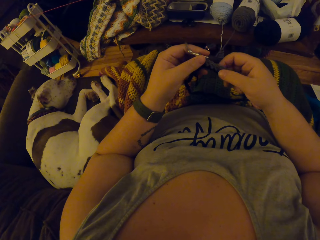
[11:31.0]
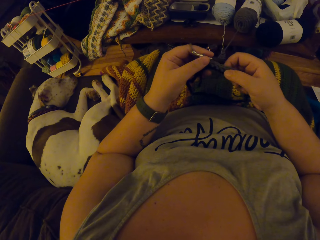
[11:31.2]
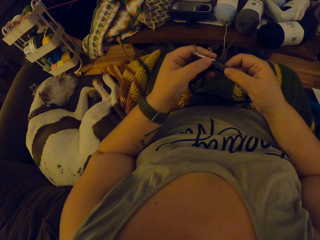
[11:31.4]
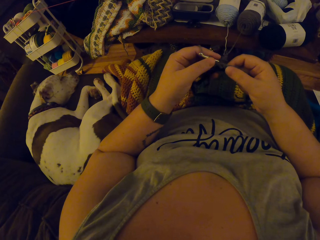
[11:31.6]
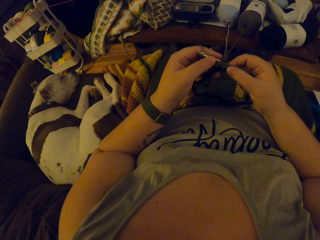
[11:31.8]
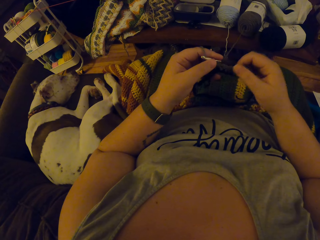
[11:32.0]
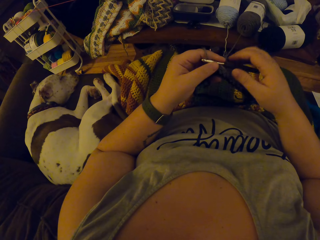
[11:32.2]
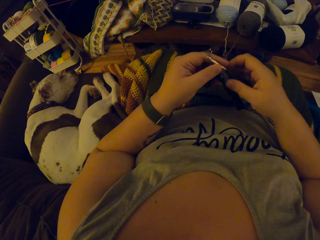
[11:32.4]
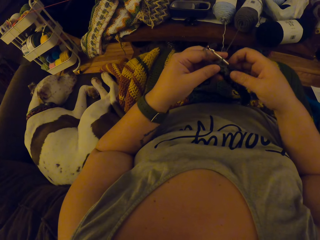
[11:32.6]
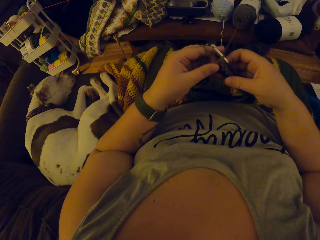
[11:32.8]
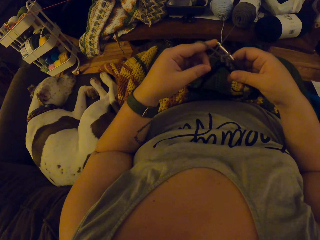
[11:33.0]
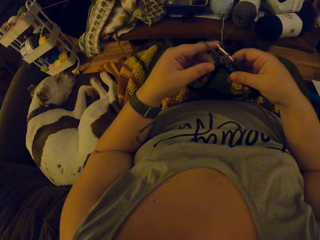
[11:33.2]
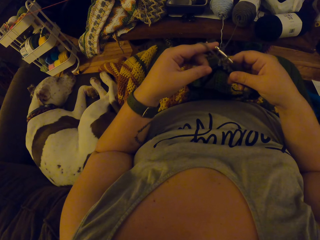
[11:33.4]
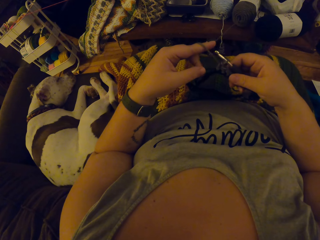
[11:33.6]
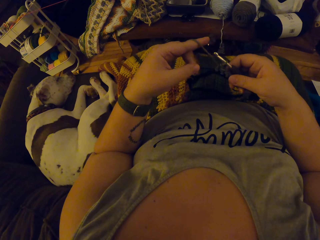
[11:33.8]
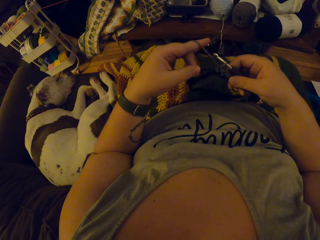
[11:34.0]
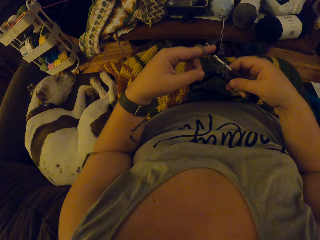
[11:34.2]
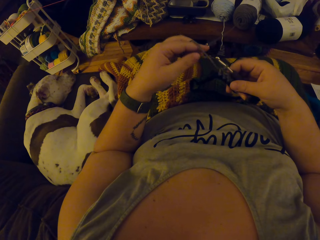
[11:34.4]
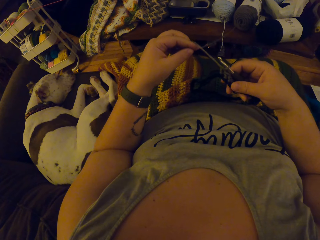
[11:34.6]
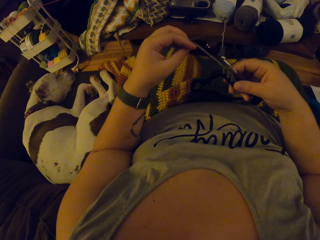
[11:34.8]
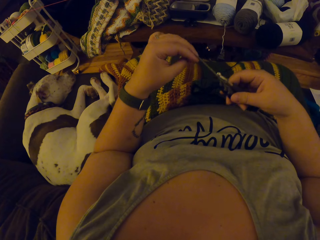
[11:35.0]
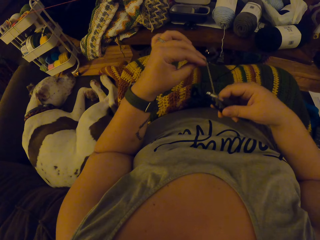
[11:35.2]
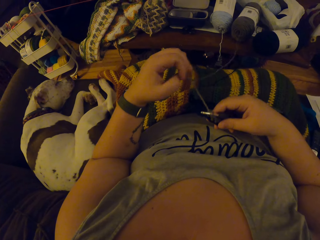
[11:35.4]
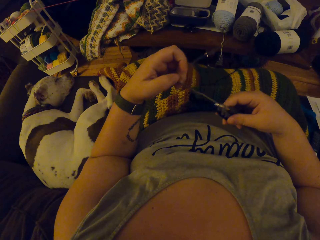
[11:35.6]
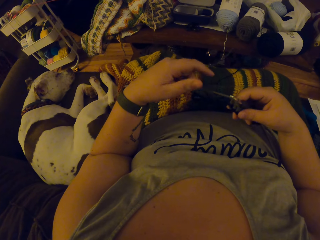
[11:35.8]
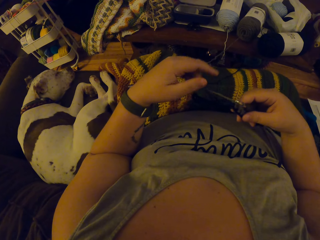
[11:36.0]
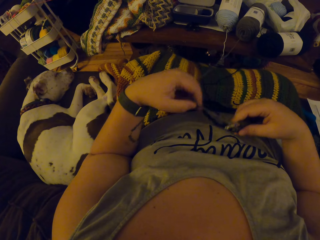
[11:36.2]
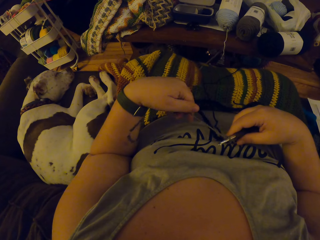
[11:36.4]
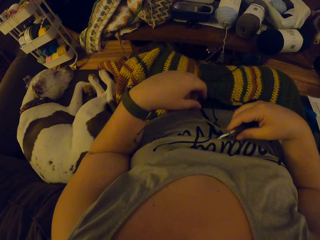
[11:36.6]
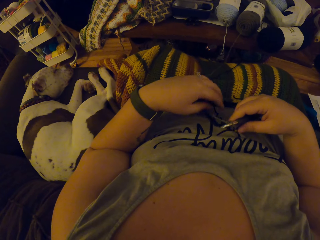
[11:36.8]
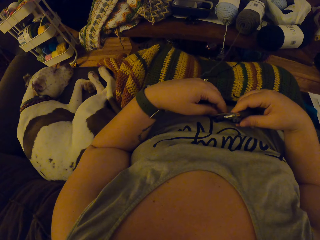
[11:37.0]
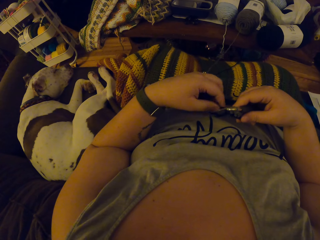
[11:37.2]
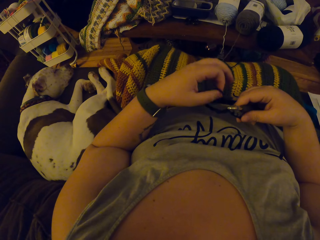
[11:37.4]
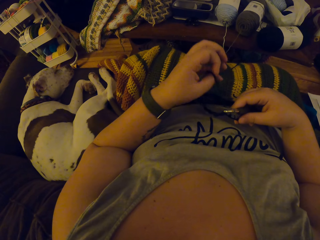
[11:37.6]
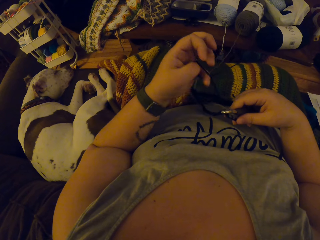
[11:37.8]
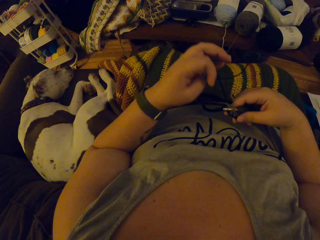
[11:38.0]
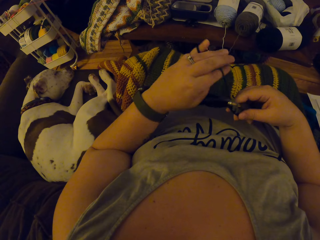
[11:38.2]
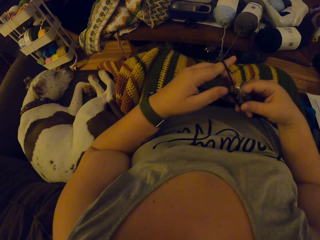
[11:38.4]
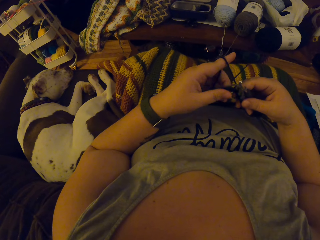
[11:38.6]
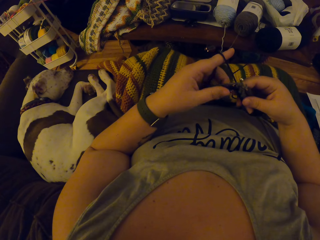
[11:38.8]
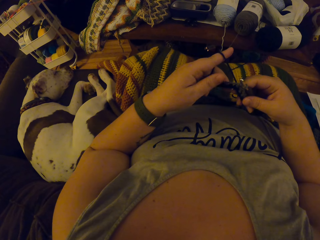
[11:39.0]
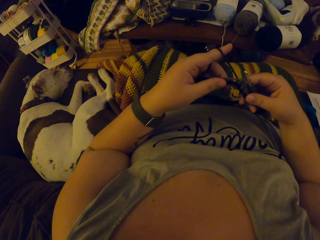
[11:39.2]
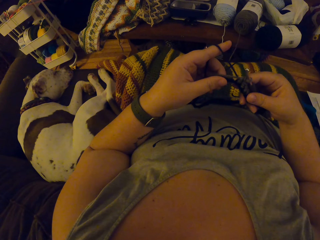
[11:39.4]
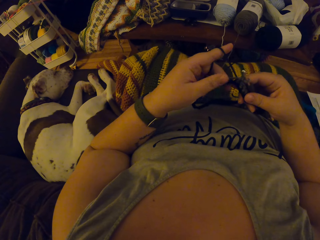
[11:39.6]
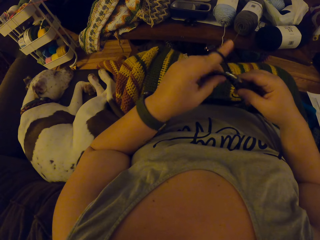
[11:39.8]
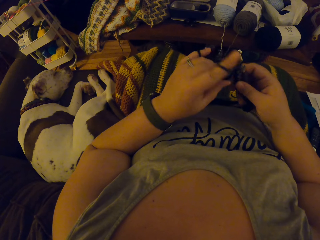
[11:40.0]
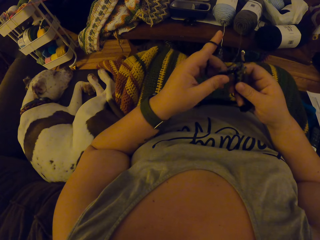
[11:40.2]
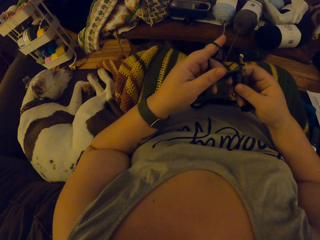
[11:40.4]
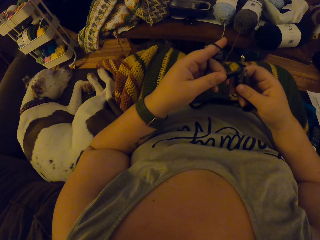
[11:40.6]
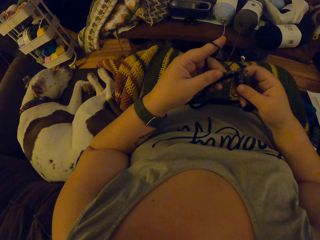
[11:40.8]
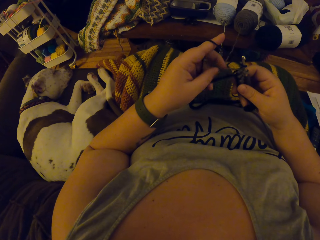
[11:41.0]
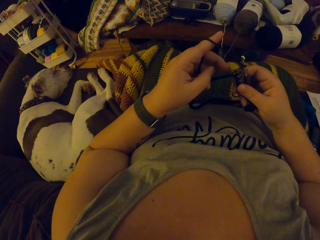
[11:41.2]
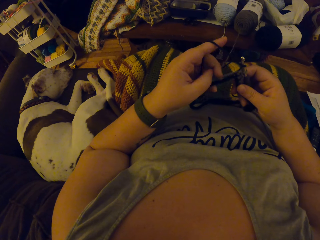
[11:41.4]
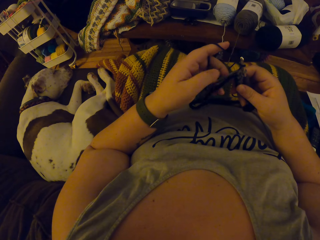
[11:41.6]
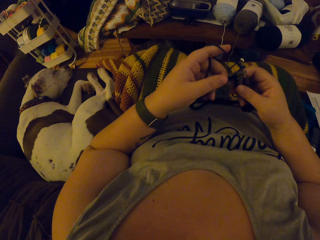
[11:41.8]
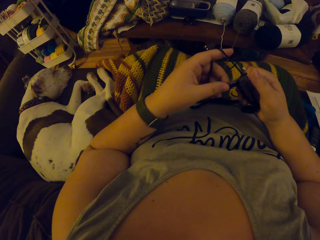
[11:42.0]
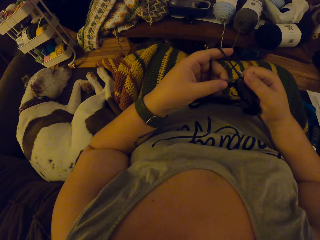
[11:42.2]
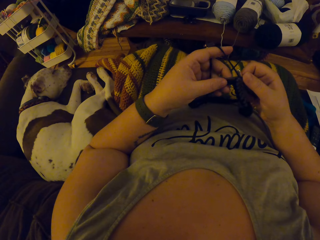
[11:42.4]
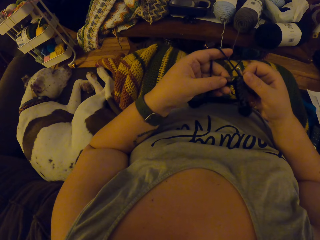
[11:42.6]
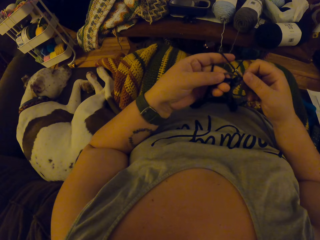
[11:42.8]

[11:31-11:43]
The camera wearer holds the crochet hook. They adjust the thread or yarn. They knit the garment with the yarn and adjust the garment.

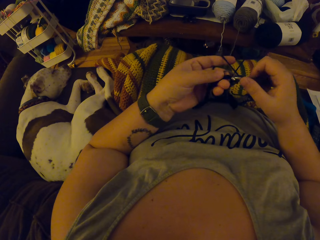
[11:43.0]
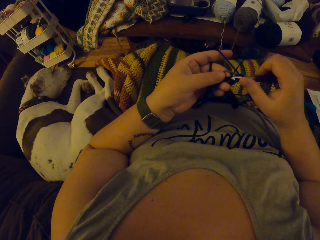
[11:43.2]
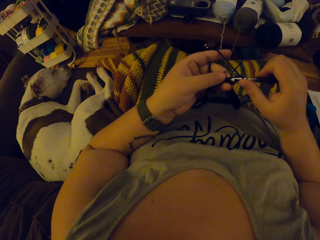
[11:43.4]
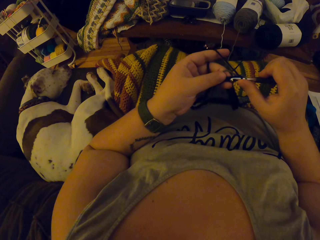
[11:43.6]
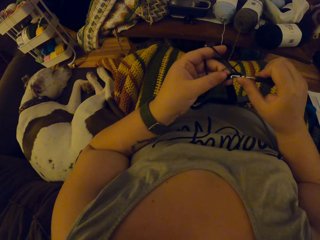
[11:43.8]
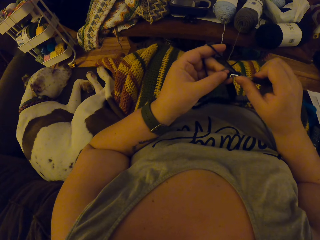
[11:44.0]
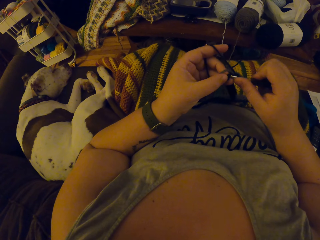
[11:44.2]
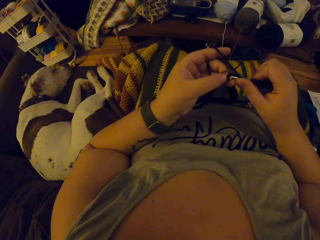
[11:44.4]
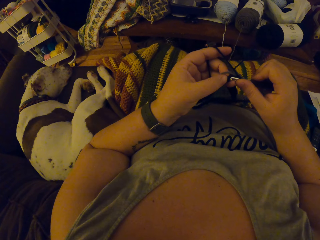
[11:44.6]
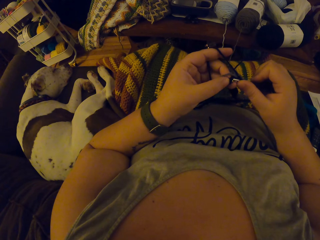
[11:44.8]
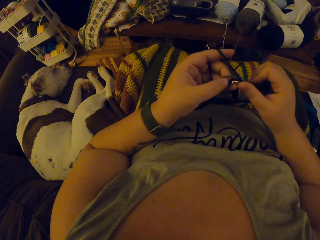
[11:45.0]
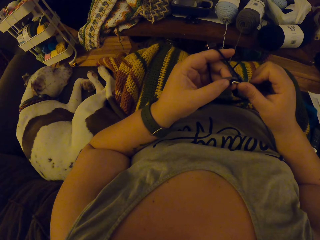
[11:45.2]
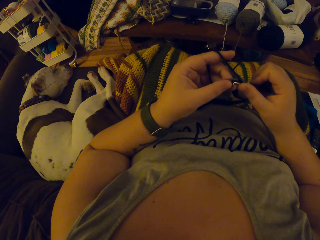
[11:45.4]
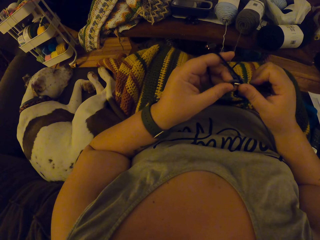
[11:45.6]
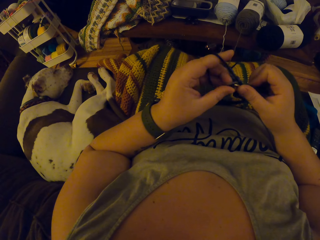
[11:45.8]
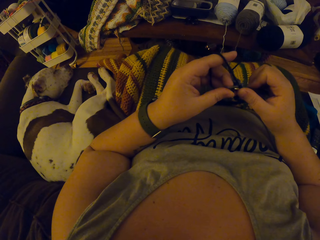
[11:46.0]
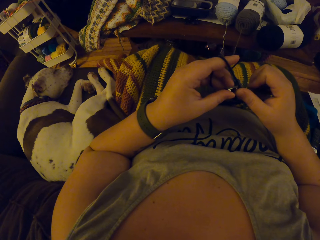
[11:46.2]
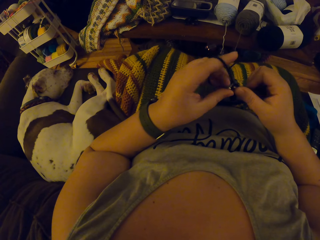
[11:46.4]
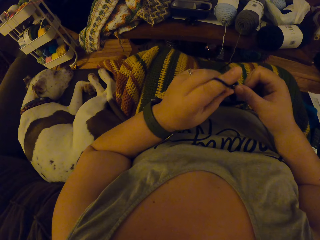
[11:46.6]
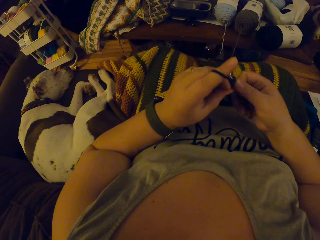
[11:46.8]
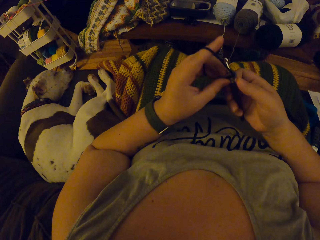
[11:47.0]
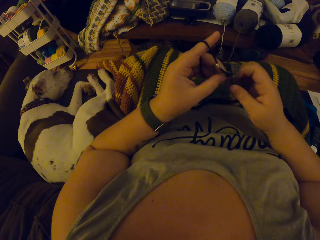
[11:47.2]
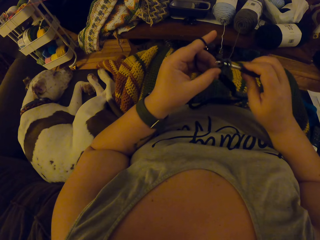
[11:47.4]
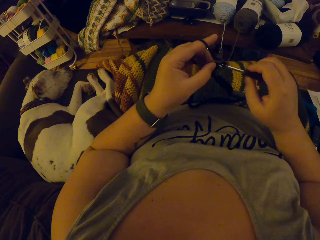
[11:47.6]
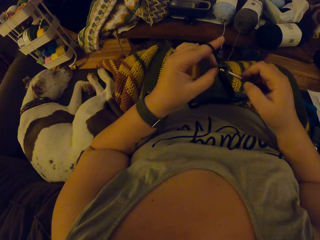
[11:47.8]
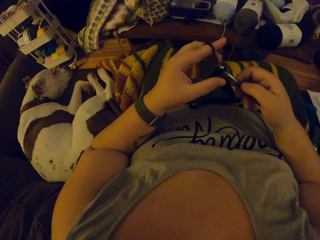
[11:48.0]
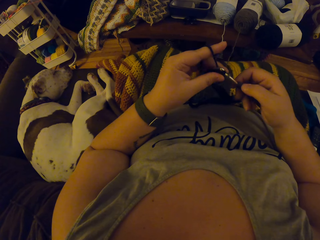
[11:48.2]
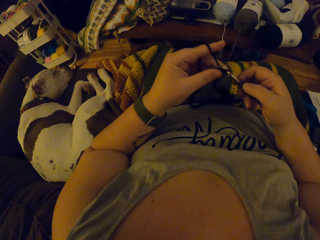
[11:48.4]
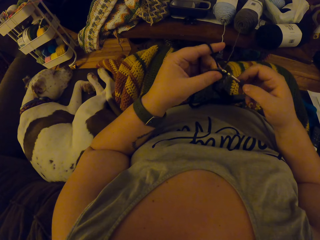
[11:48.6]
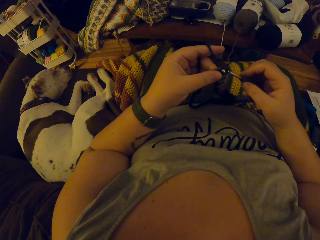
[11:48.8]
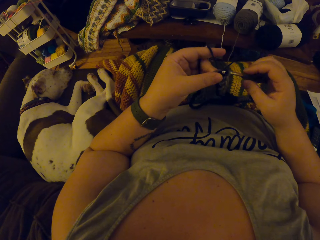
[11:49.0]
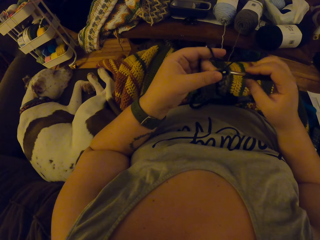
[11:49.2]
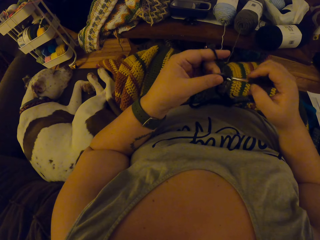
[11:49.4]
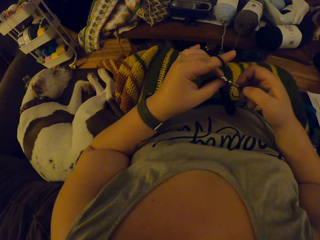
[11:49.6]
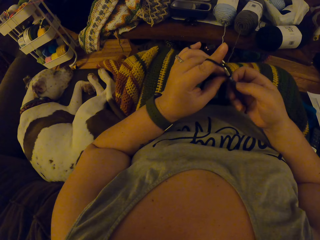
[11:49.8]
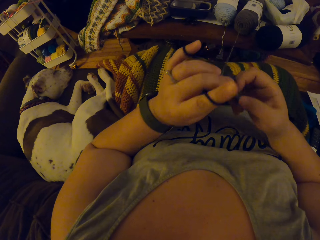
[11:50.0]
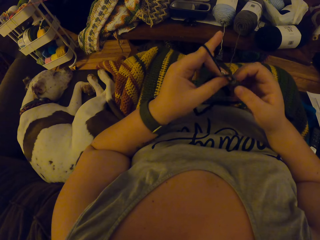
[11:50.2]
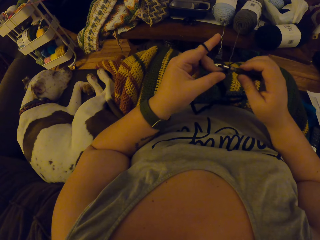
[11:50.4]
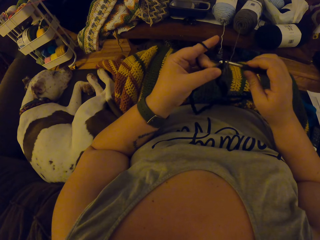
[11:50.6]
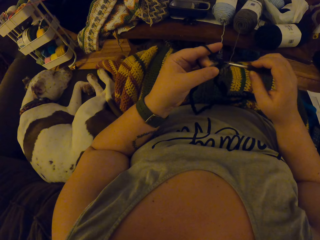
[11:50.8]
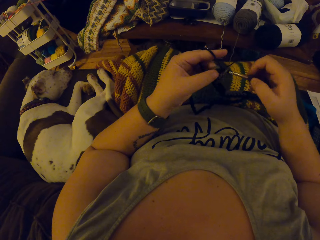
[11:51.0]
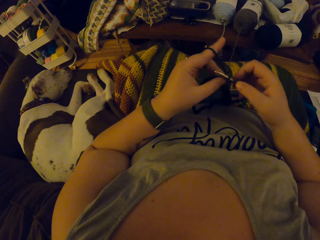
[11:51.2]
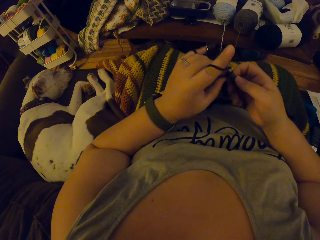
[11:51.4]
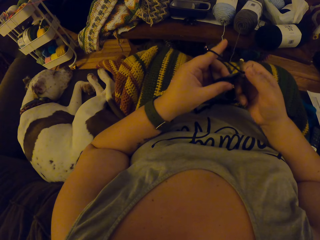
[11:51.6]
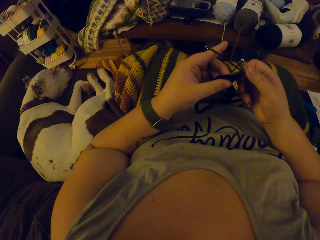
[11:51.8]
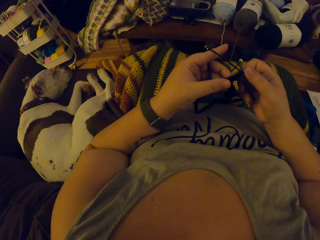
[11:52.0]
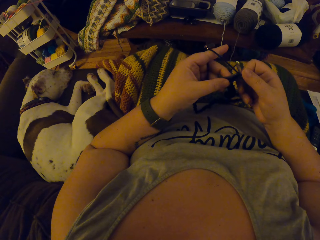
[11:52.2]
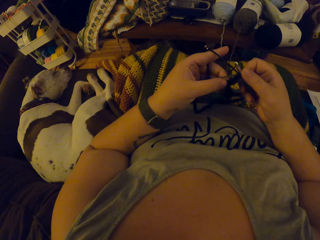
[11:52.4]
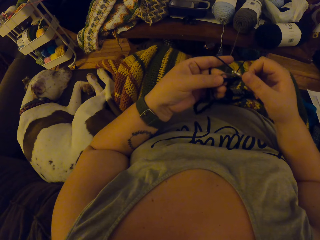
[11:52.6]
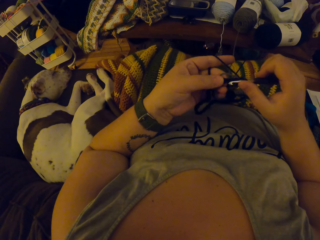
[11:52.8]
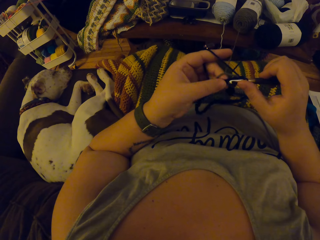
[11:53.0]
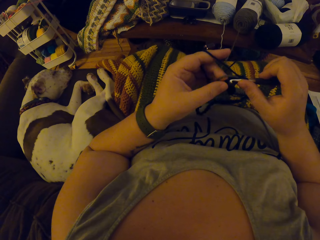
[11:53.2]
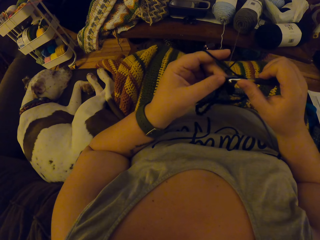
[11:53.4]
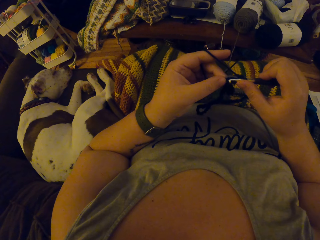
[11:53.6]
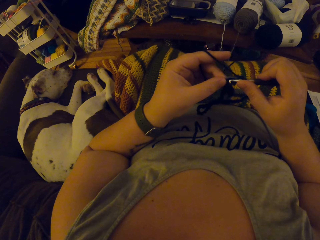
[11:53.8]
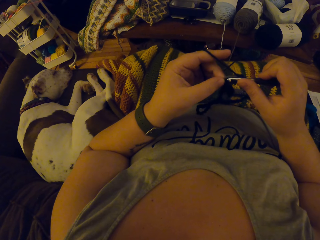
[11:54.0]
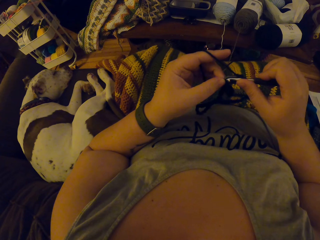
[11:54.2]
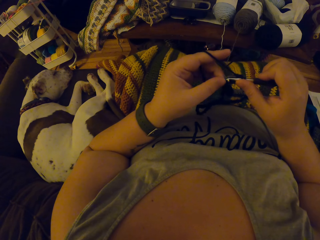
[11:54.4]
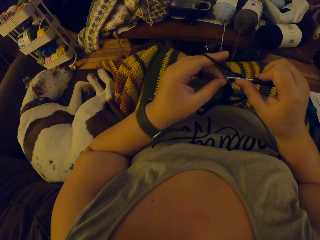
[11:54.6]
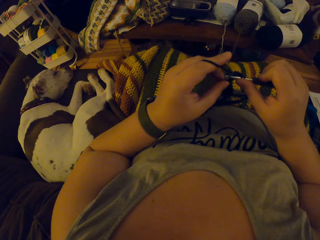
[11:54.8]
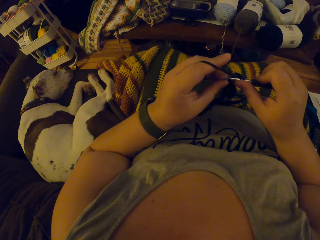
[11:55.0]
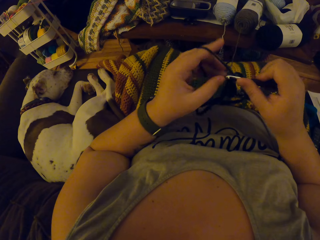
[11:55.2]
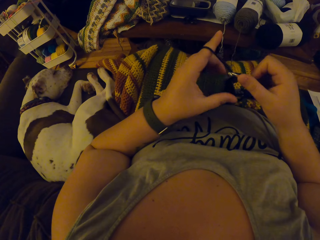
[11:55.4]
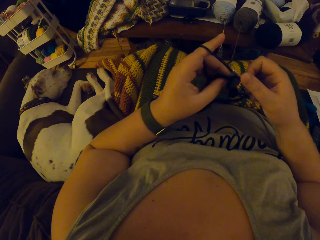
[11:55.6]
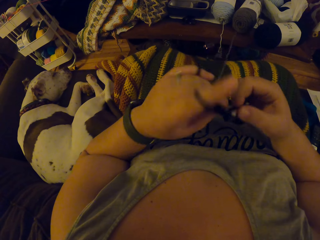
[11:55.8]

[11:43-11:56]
The camera wearer knits the garment. They check the threads.
